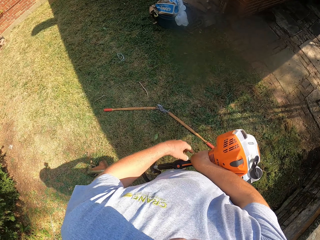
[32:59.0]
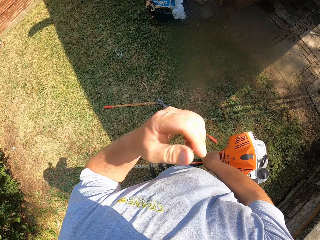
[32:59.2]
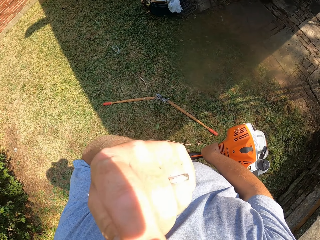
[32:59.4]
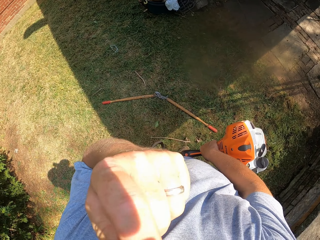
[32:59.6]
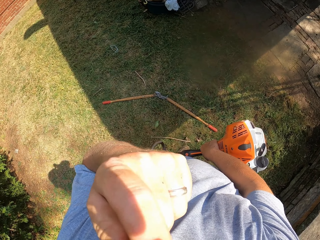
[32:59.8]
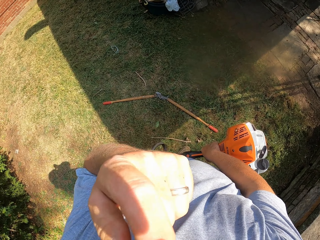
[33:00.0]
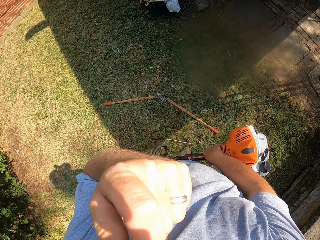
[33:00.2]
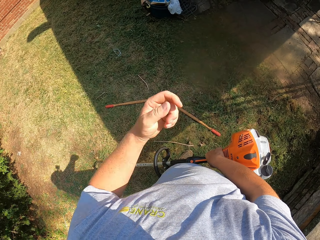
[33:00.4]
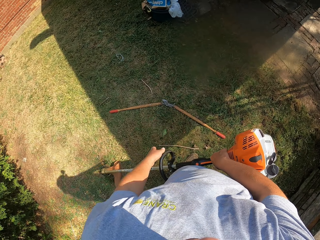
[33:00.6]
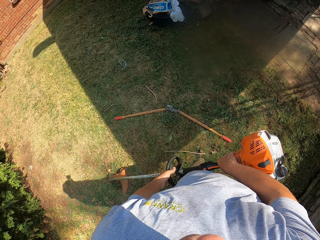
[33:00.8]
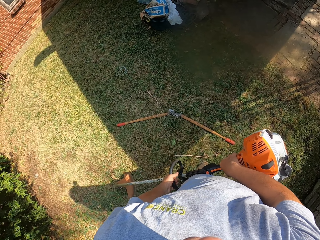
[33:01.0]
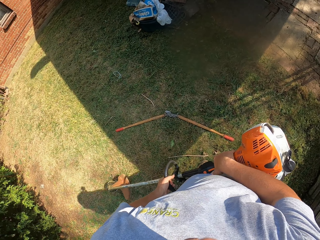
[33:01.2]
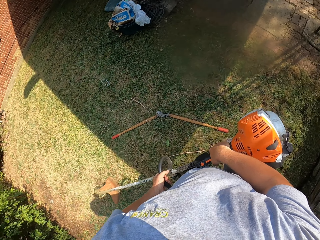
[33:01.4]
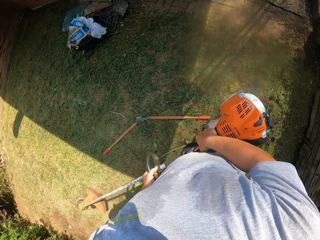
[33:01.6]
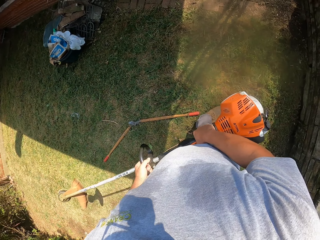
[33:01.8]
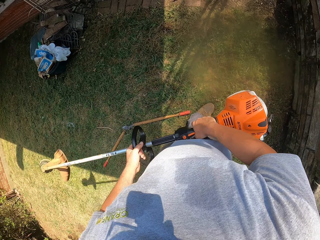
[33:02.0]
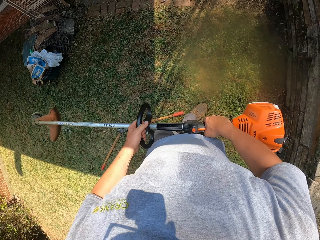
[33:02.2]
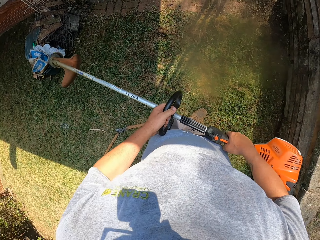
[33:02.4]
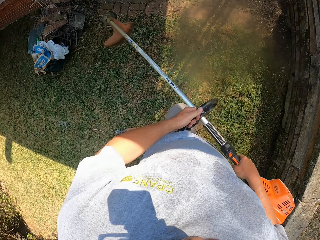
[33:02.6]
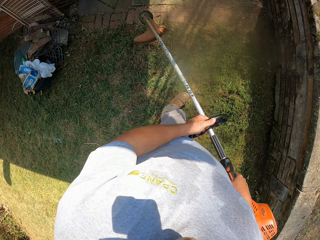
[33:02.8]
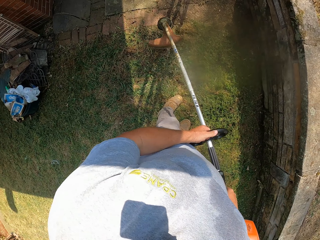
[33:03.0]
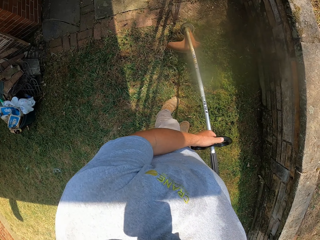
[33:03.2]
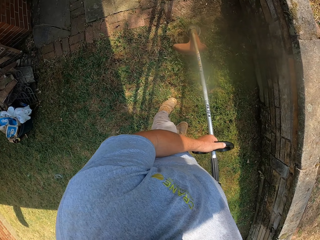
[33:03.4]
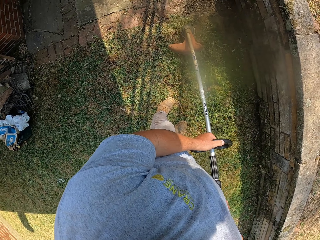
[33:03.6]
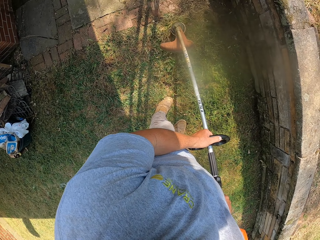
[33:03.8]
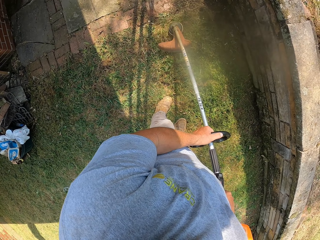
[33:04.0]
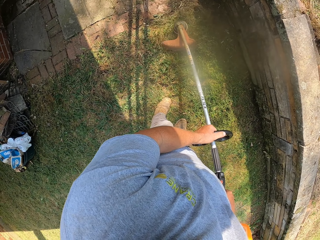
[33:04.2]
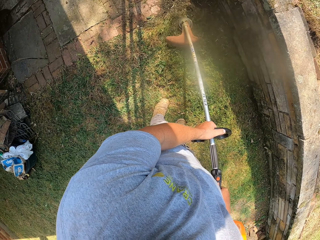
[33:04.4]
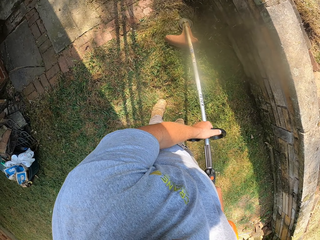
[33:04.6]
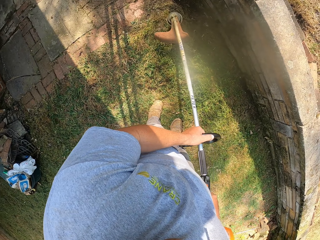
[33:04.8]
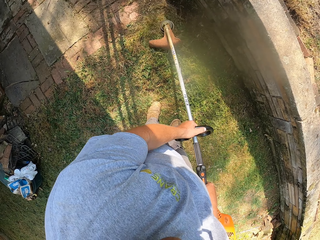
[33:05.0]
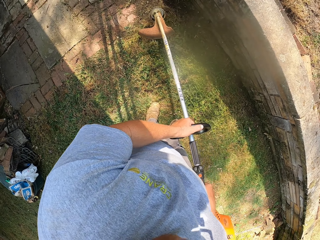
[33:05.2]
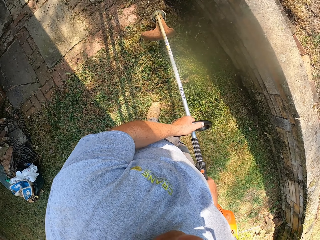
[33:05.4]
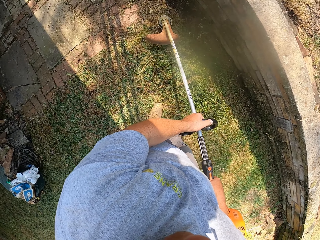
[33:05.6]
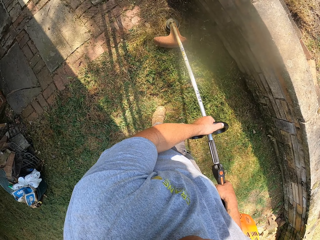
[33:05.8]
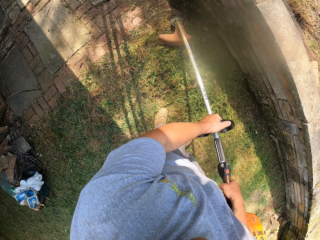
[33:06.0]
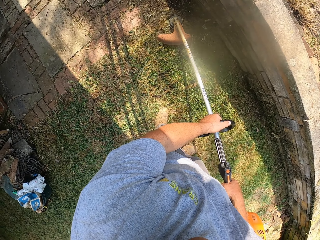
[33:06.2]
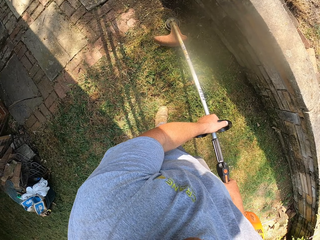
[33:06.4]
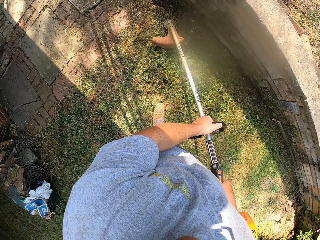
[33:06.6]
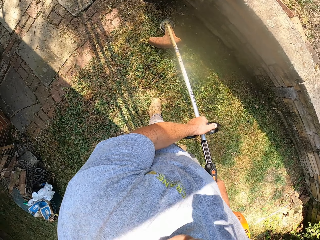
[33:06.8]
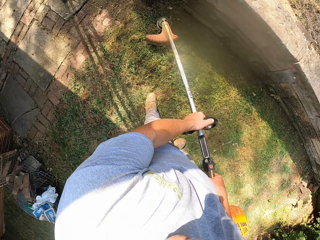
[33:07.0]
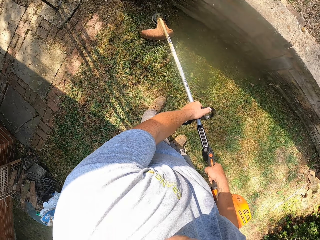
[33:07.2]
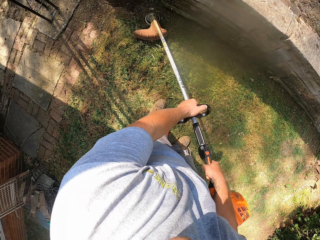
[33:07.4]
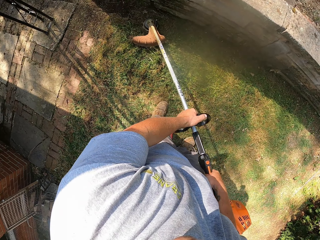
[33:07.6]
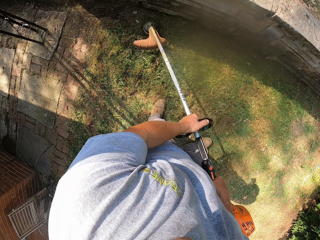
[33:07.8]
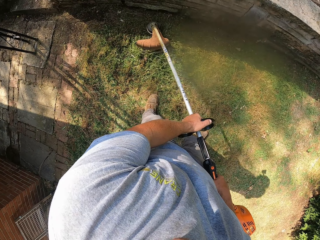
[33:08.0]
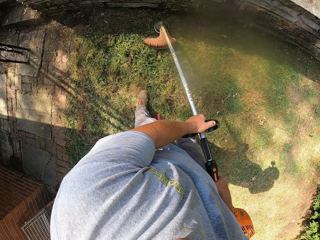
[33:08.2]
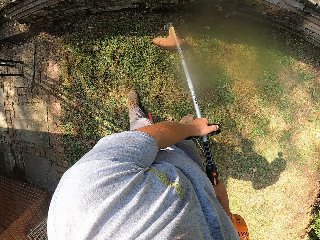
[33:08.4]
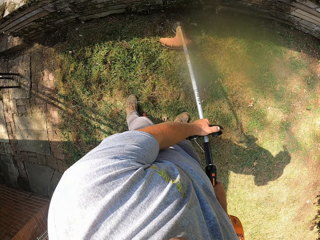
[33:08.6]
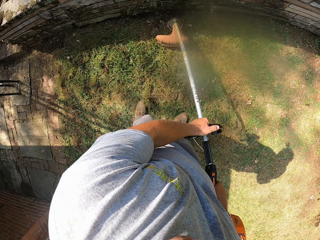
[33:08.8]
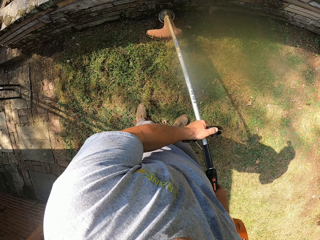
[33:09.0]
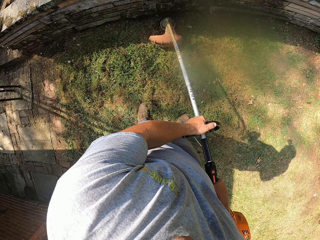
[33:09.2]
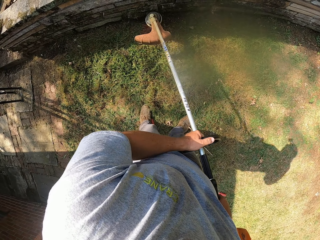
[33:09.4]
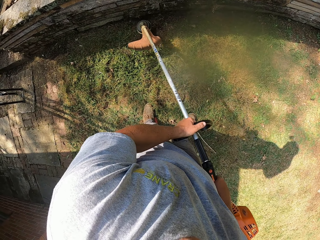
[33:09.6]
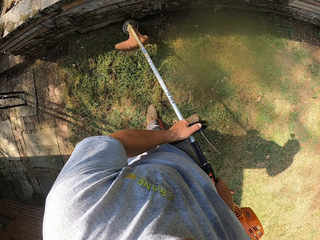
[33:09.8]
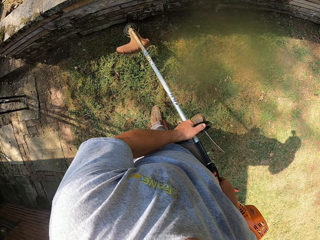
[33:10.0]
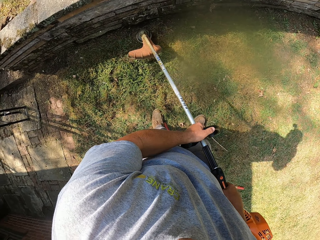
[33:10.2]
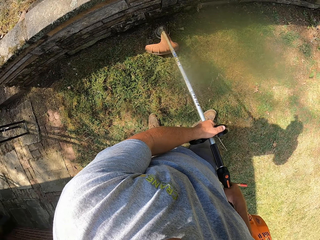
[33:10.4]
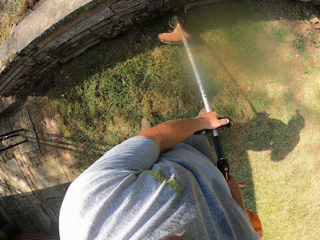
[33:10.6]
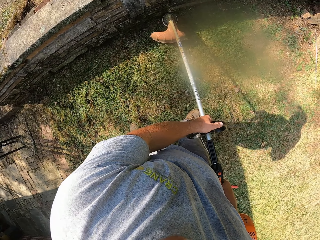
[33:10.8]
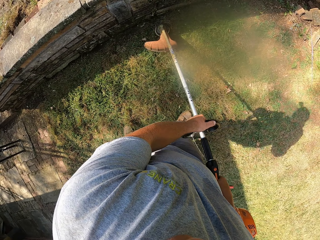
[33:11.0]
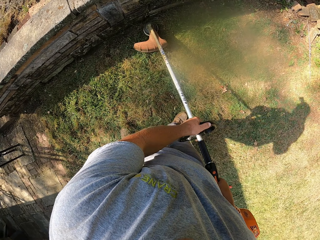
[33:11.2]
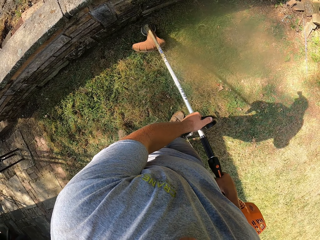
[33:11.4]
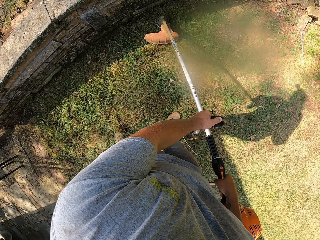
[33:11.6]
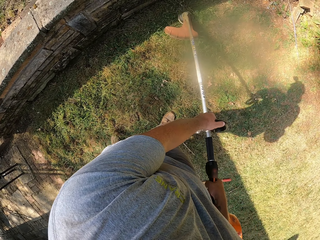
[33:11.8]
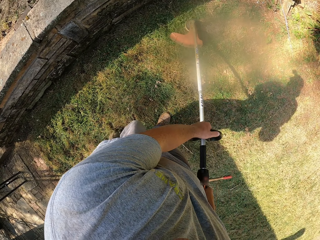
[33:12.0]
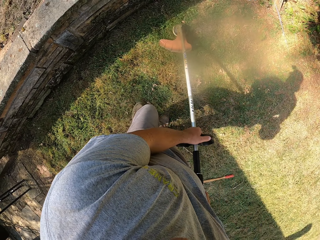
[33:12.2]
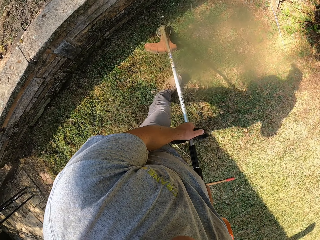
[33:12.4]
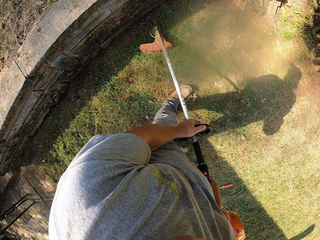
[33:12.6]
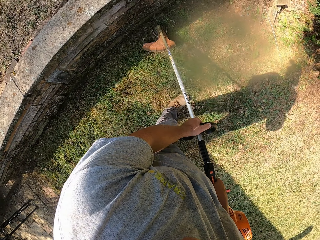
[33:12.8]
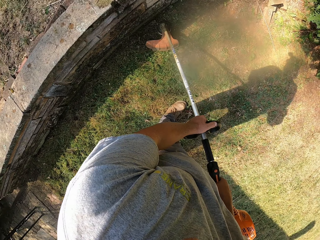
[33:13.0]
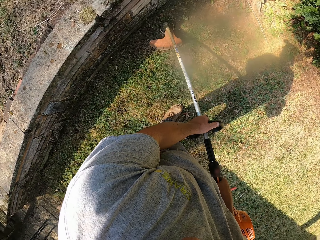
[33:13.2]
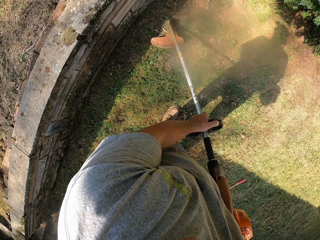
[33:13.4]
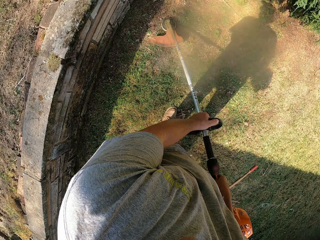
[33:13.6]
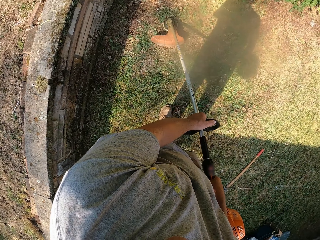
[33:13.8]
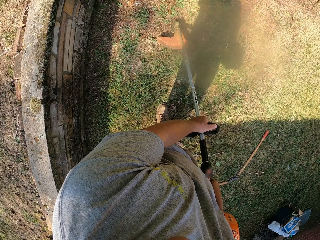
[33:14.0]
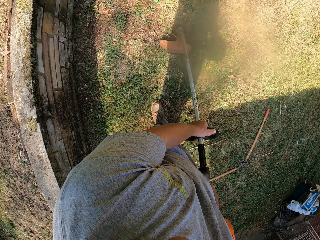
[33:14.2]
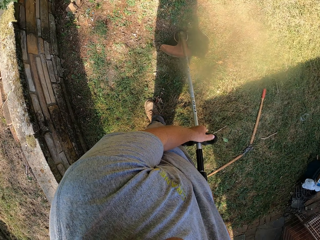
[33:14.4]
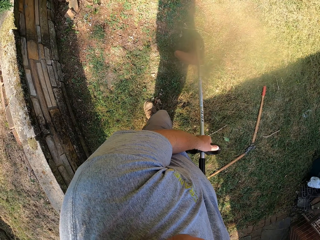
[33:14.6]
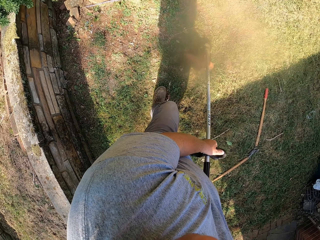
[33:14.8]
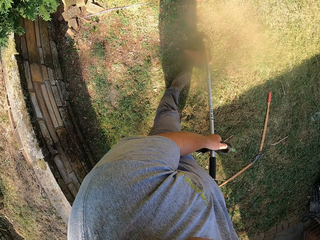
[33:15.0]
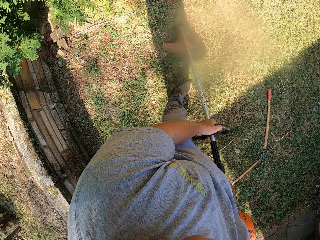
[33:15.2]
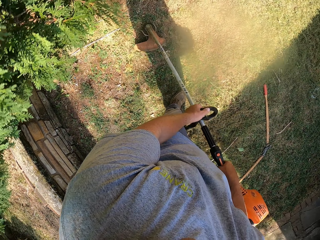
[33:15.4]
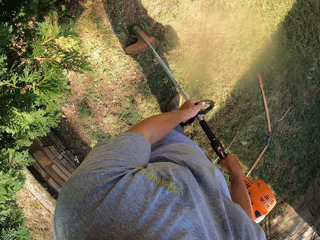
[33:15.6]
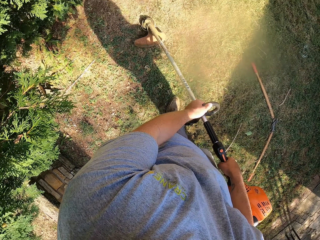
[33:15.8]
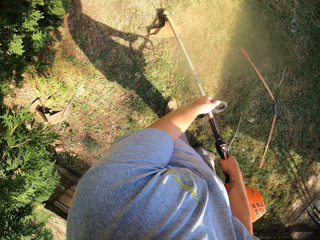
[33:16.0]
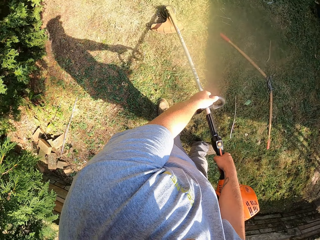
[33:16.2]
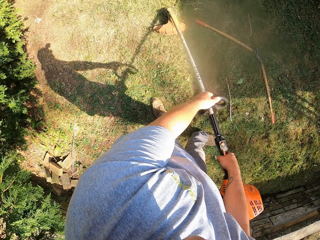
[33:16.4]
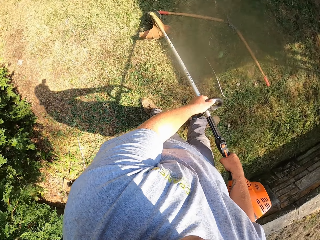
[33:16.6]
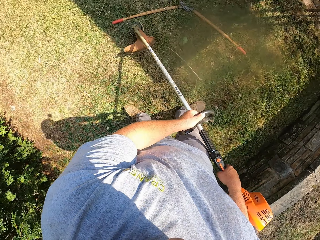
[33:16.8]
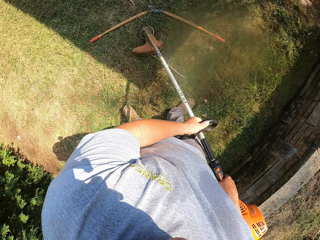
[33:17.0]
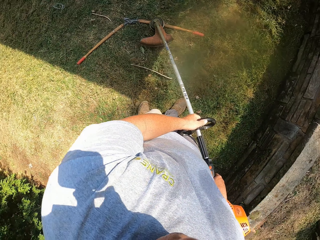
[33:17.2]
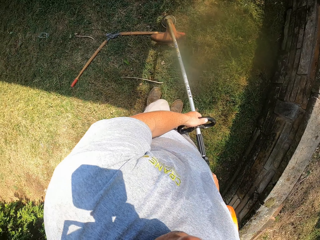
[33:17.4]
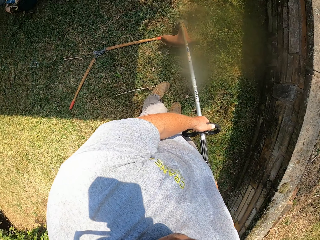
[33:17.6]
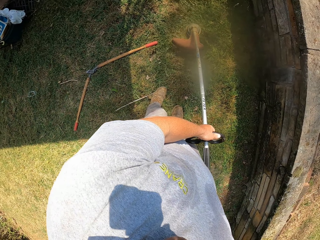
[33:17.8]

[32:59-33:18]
The camera wearer adjusts the camera. They cut the grass with the machine. They move the grass cutter around. They lift up the grass cutter. They cut the grass with the machine and move around.
